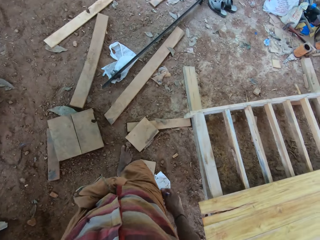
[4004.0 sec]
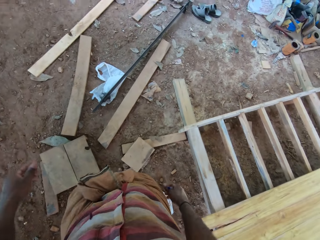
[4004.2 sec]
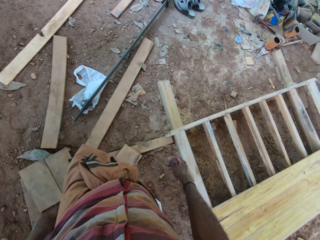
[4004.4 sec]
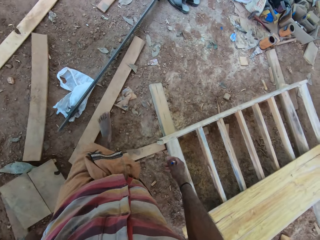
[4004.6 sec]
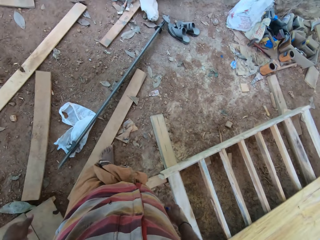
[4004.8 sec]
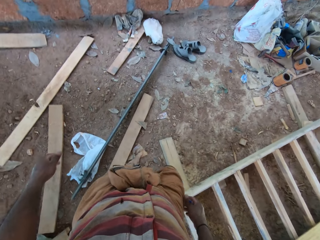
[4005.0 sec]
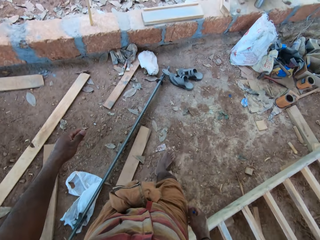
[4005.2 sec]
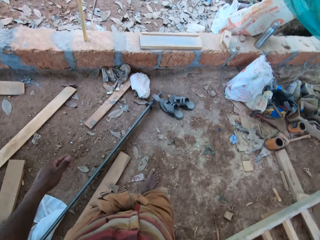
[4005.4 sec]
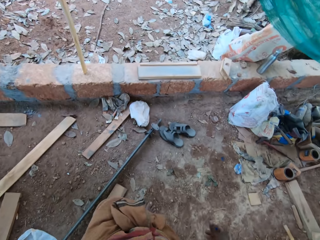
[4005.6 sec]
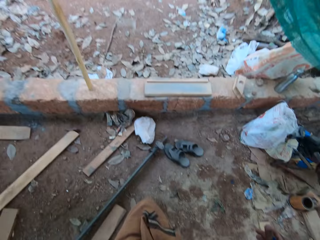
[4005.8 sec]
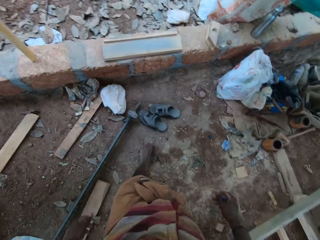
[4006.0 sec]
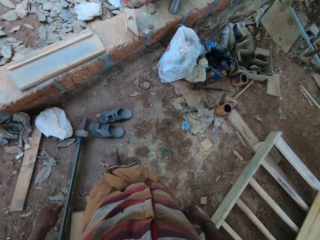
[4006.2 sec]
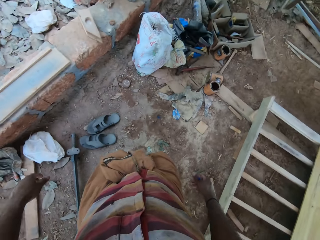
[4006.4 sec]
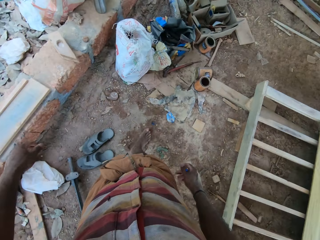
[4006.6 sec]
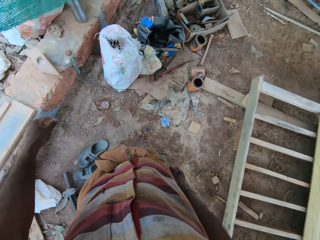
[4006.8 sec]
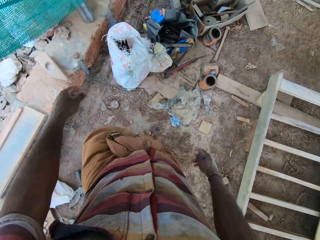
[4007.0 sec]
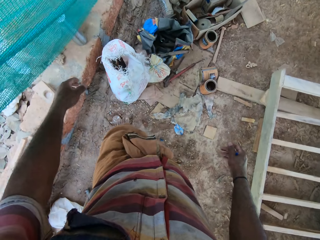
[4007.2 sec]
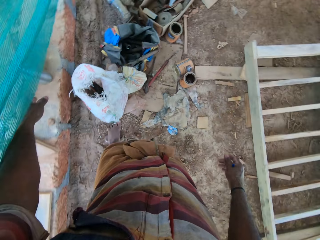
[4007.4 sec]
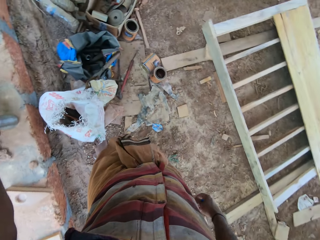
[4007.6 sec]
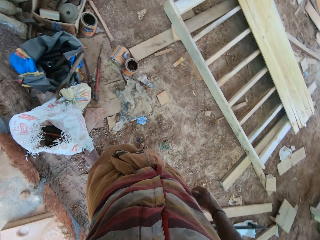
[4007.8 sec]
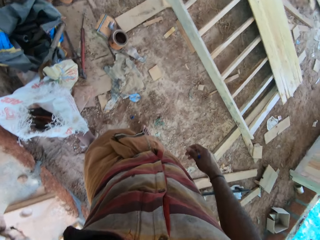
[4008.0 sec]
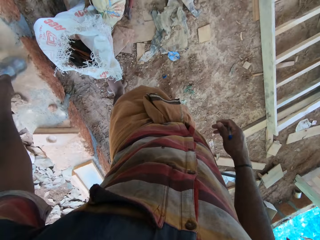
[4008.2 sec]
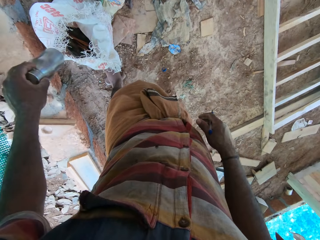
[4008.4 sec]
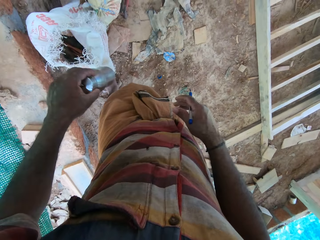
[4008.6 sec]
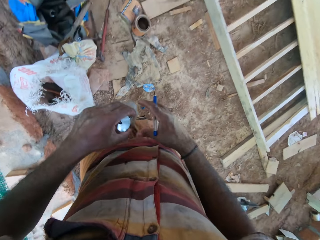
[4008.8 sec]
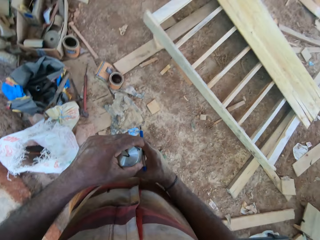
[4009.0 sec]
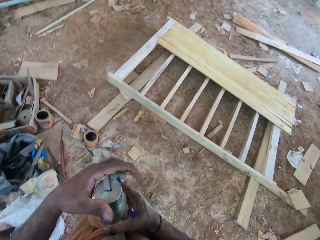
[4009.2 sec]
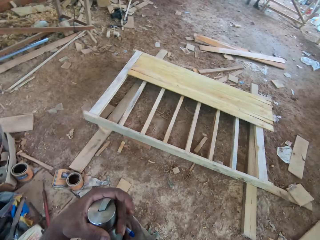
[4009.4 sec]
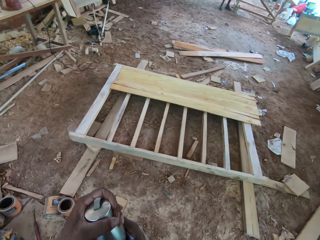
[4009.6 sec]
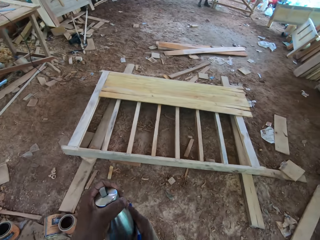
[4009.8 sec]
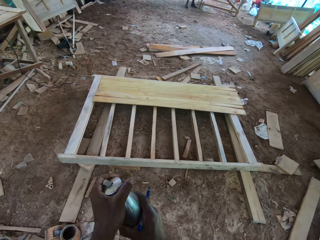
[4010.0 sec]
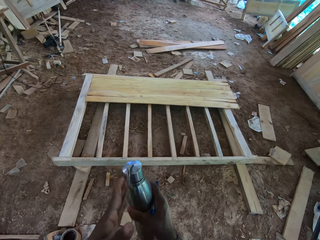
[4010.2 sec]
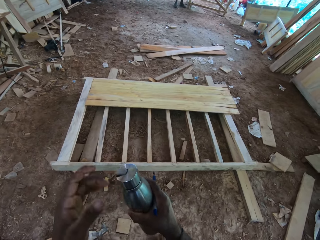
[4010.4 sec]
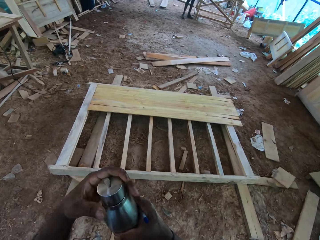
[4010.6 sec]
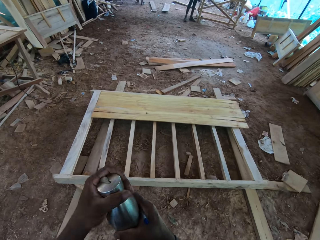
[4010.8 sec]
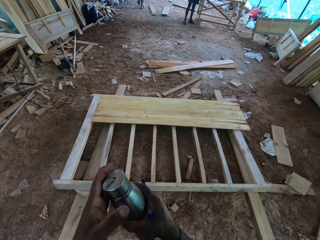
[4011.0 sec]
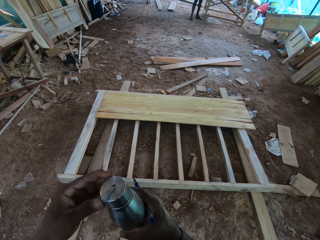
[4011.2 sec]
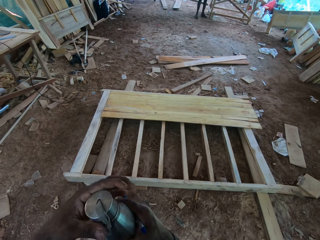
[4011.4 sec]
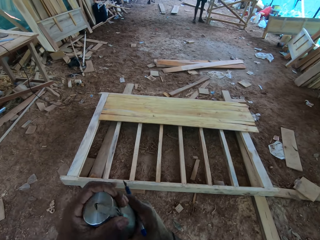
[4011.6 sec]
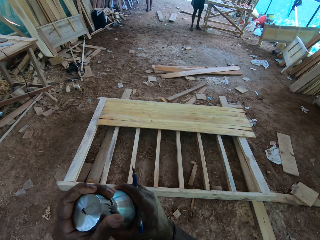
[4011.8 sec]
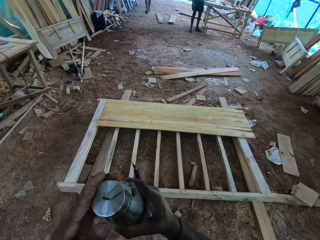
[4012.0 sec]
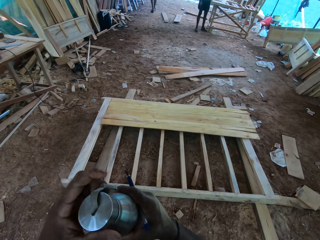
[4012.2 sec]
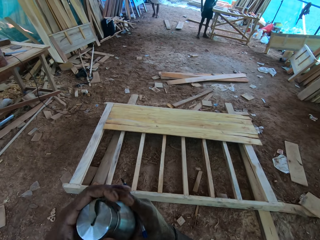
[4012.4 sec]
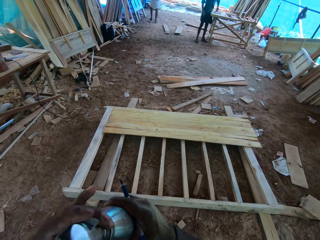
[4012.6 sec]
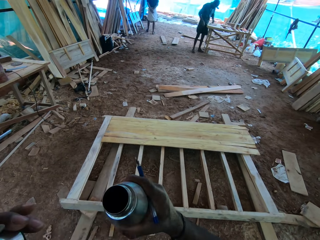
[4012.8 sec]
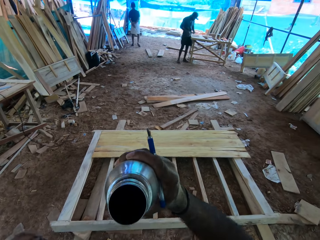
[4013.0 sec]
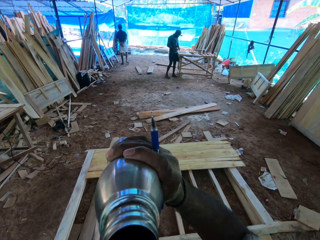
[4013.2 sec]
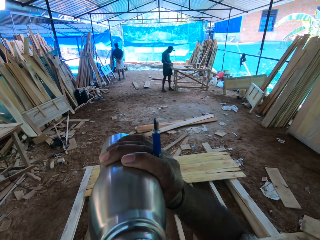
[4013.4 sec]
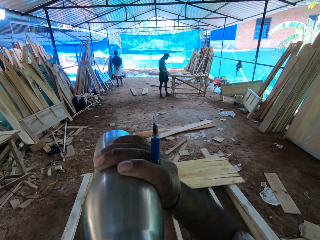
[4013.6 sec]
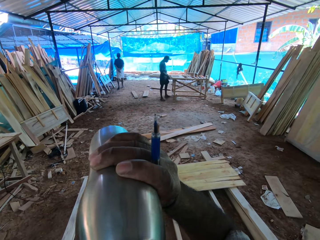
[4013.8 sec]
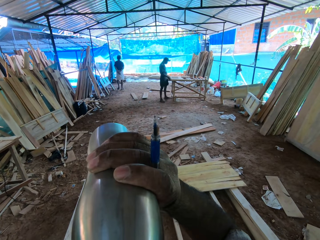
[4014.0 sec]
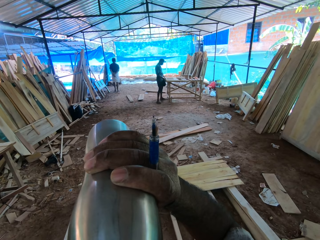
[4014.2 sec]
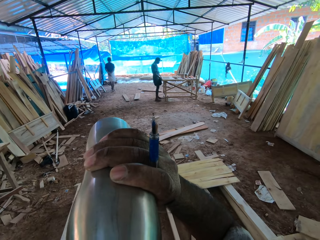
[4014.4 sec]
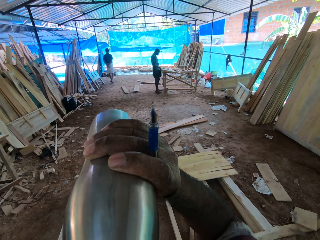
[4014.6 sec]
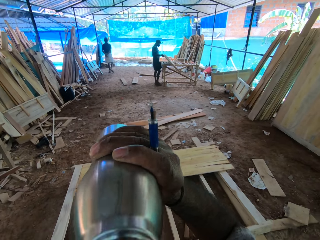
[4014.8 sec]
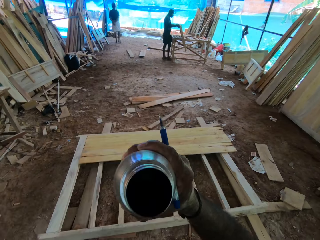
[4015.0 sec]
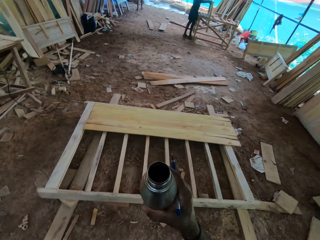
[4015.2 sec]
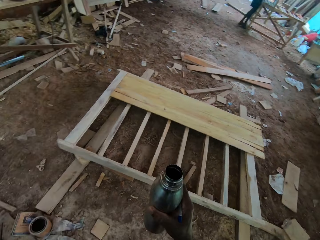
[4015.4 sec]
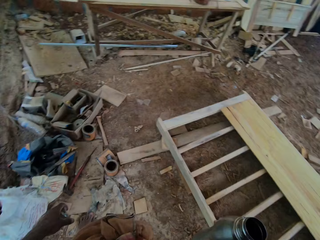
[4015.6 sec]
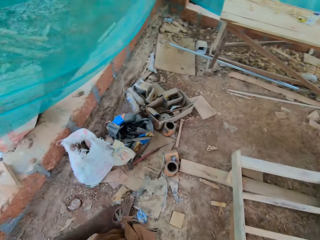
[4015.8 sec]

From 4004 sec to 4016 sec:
The camera wearer walks. They pick up a water bottle. They open the water bottle. They drink water from the bottle.

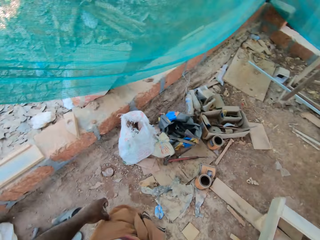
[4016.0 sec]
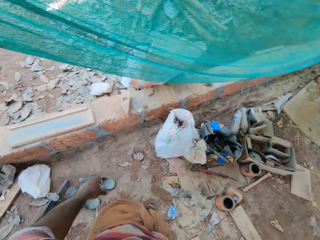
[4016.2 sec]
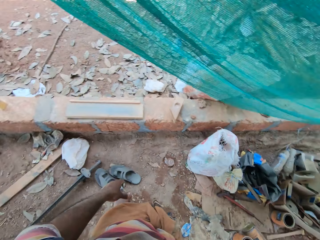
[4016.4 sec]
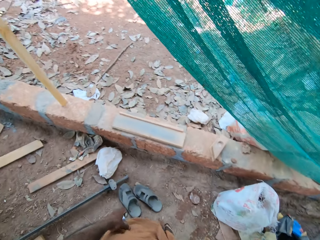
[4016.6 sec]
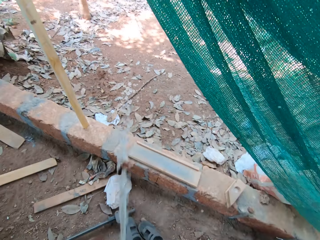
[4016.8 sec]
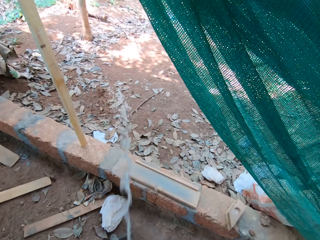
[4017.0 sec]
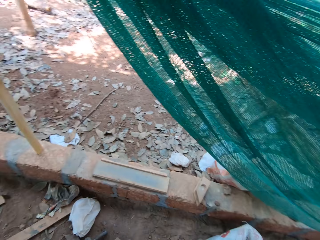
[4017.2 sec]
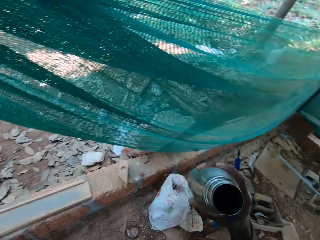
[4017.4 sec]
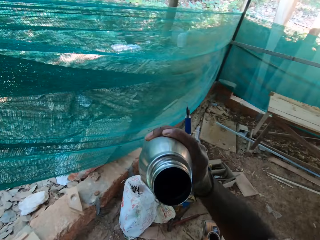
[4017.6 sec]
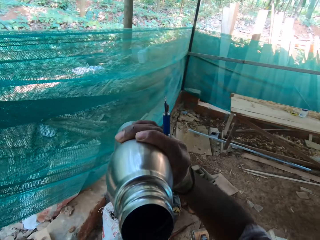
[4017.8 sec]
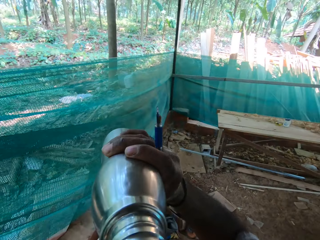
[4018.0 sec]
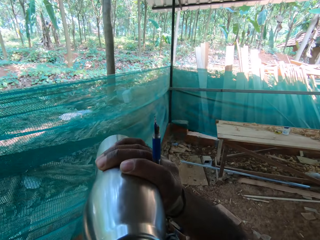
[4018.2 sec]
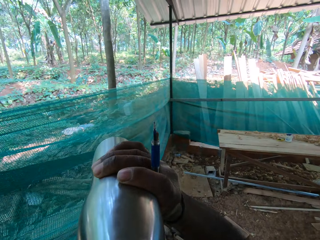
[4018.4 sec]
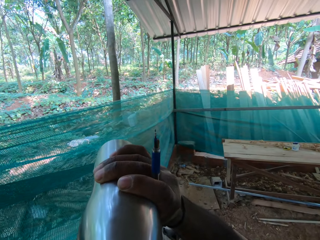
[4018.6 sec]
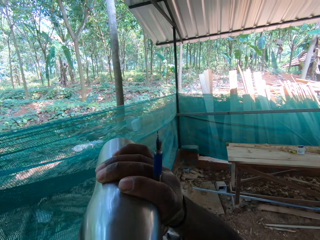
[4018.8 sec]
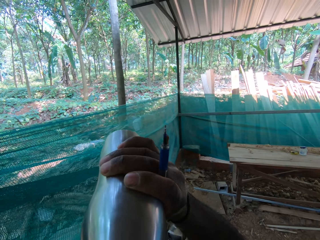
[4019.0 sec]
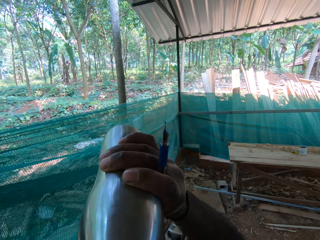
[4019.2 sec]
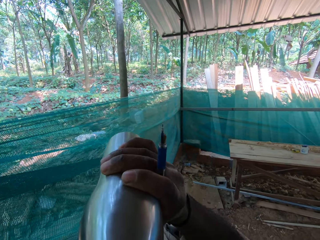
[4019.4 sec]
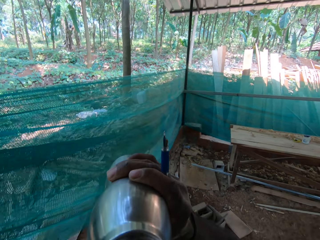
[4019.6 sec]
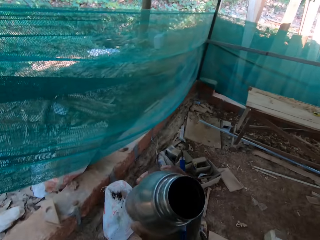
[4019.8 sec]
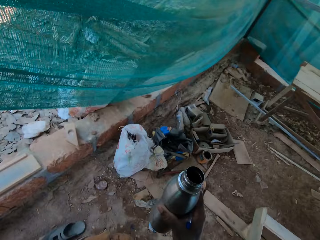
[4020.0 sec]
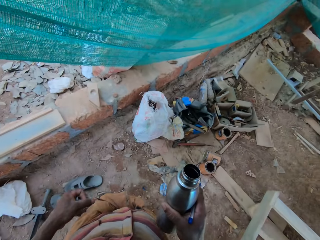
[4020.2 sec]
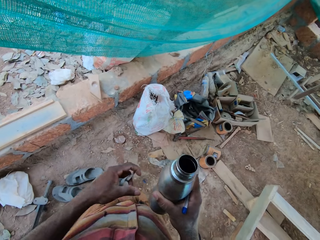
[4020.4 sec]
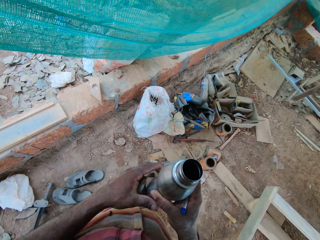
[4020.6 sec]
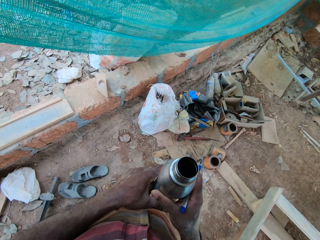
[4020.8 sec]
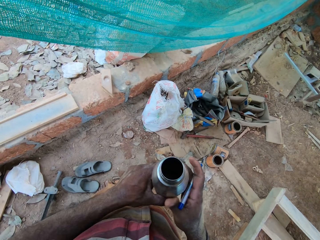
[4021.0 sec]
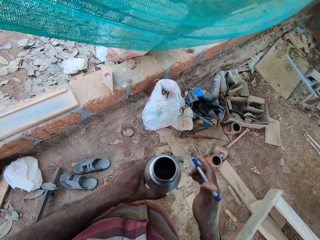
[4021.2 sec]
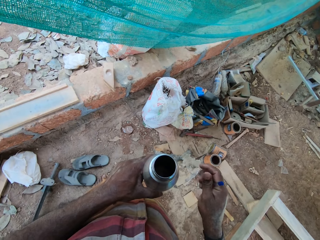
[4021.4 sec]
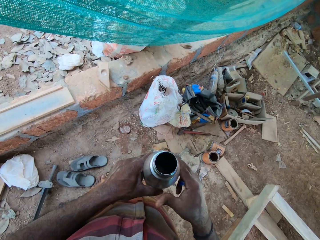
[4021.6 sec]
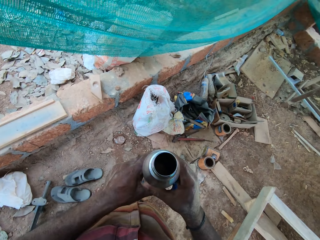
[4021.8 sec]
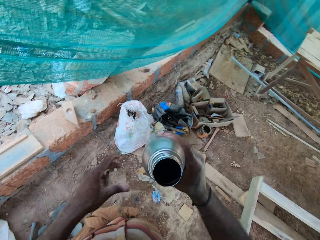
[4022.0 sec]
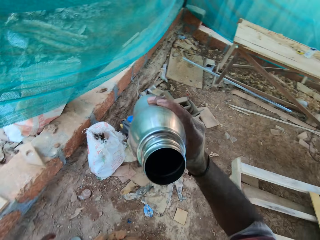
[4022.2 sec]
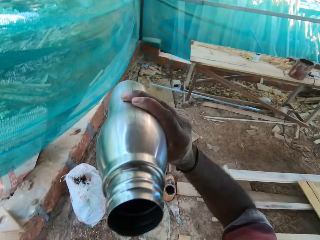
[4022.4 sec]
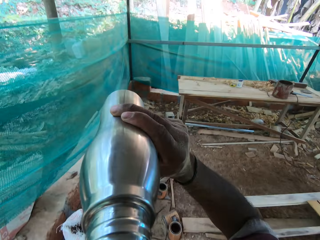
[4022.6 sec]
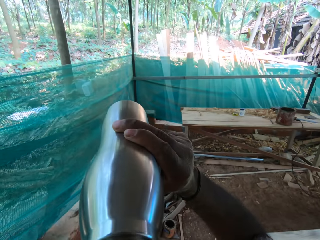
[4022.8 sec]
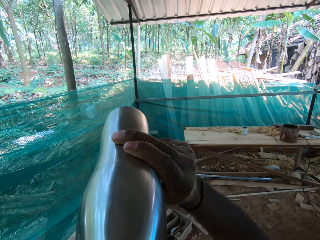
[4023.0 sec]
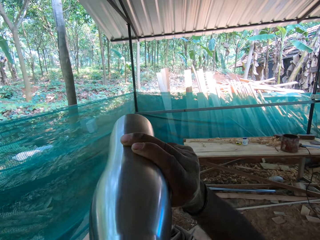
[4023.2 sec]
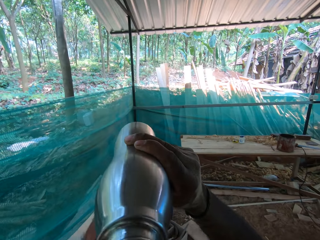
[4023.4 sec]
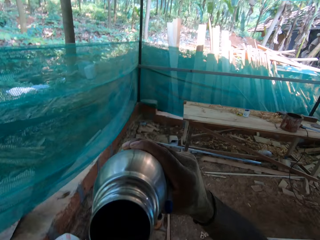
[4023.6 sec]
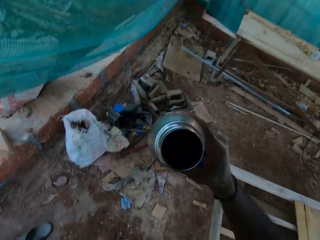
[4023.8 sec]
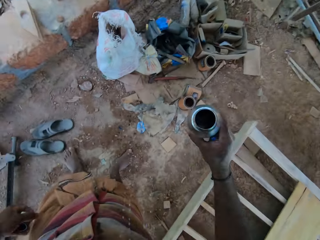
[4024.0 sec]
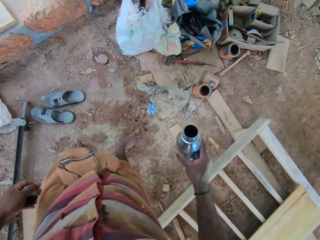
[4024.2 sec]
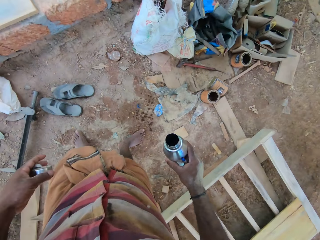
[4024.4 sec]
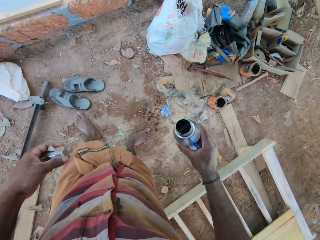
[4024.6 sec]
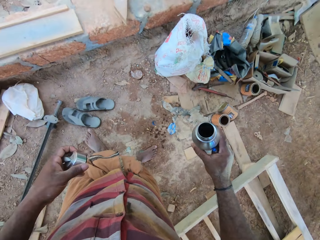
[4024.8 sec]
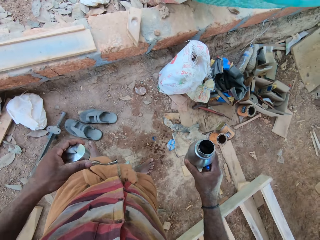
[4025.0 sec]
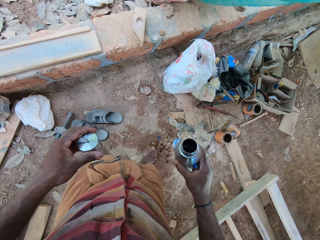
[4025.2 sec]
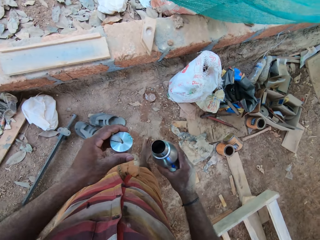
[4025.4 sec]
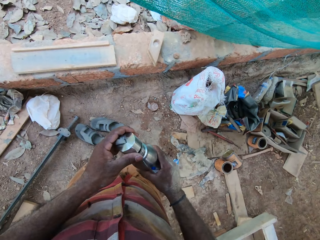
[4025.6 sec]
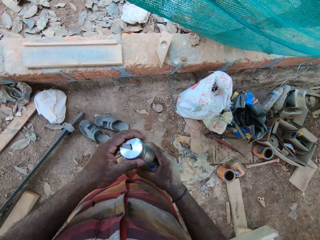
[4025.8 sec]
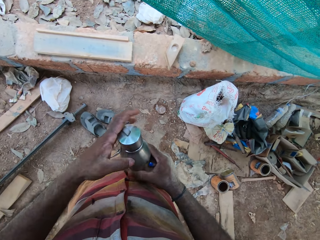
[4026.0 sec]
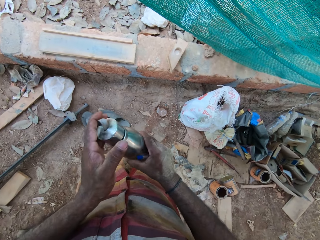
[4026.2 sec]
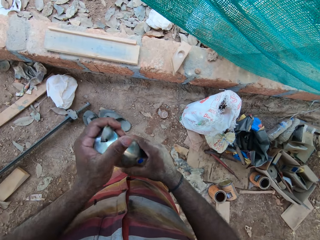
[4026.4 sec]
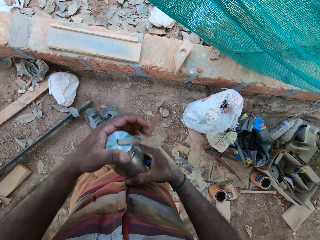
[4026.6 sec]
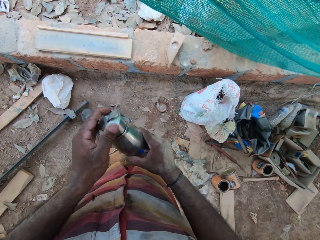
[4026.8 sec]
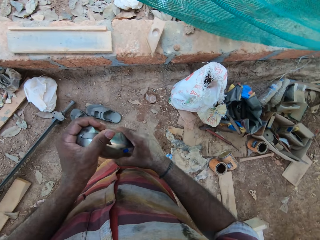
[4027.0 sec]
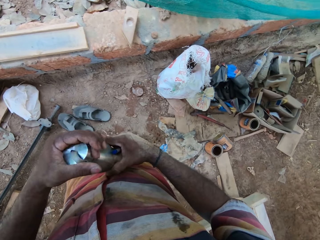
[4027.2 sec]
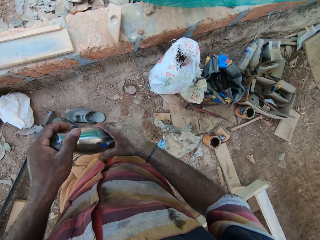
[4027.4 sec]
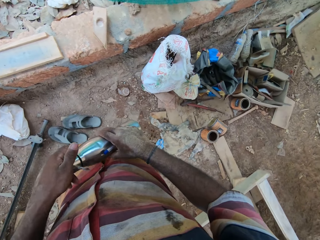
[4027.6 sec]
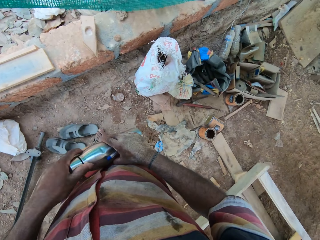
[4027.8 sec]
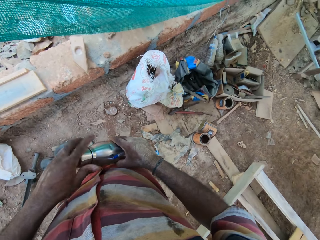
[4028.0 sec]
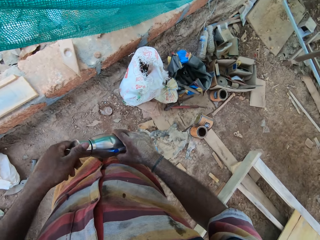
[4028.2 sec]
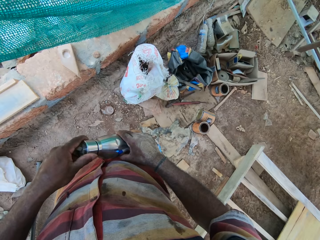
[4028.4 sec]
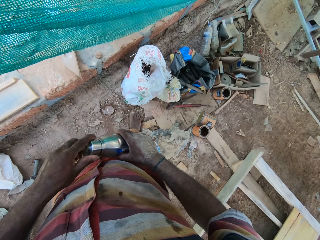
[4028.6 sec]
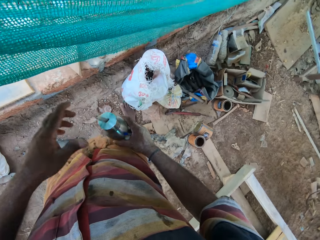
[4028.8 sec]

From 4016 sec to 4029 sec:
The camera wearer spills the water. They pour water. They drink water from the bottle. They close the bottle lid.
